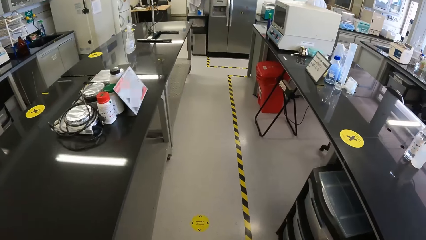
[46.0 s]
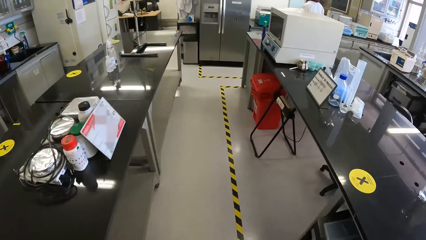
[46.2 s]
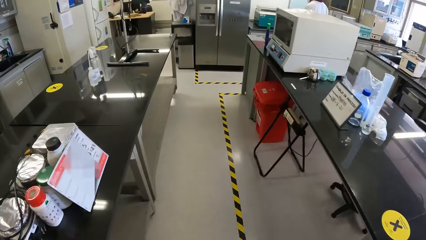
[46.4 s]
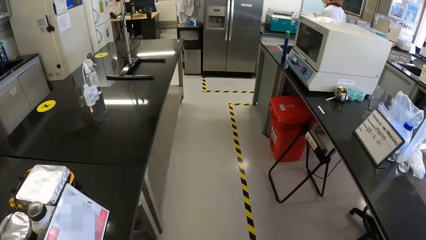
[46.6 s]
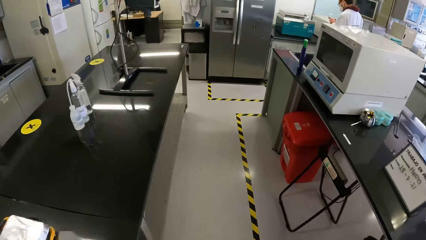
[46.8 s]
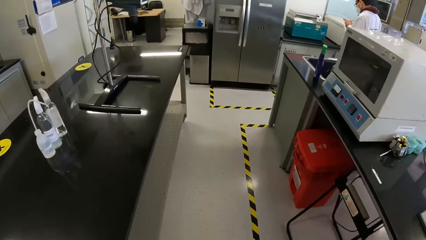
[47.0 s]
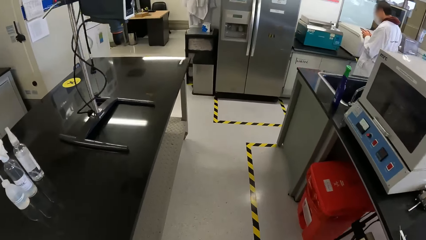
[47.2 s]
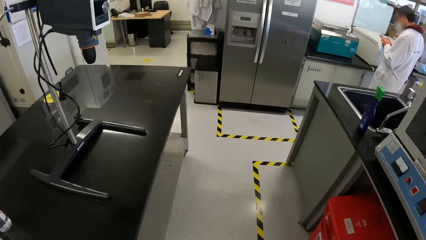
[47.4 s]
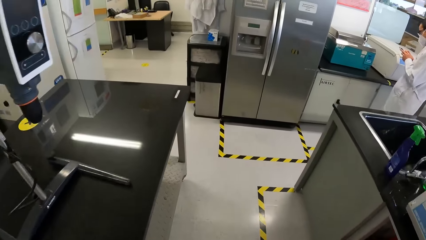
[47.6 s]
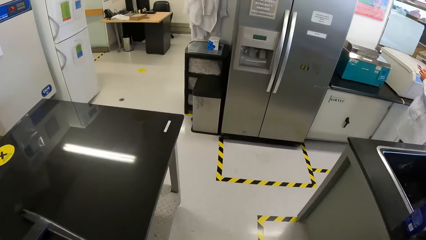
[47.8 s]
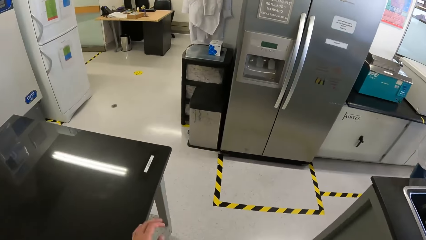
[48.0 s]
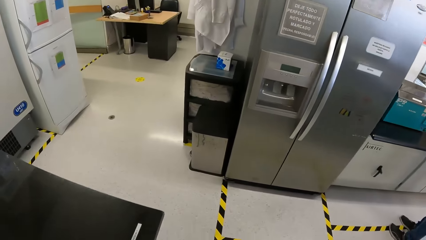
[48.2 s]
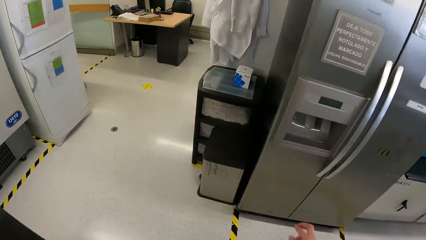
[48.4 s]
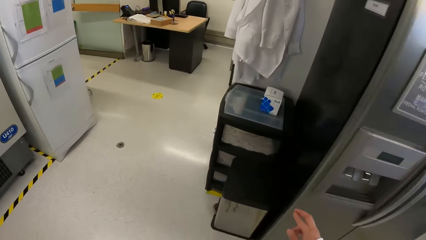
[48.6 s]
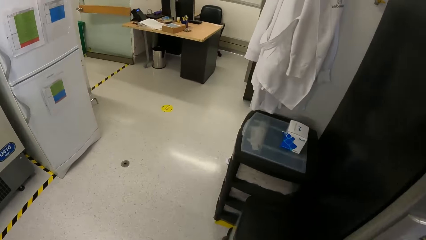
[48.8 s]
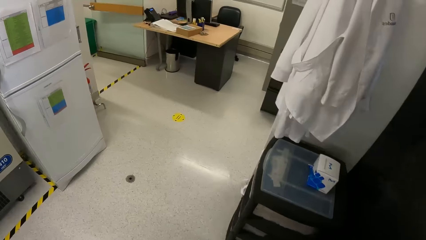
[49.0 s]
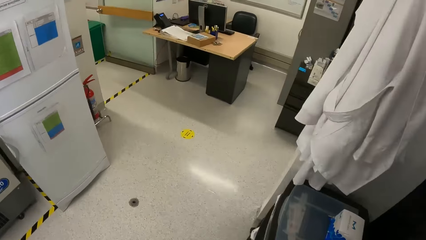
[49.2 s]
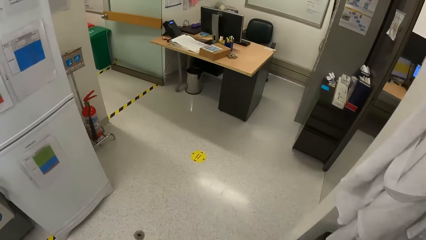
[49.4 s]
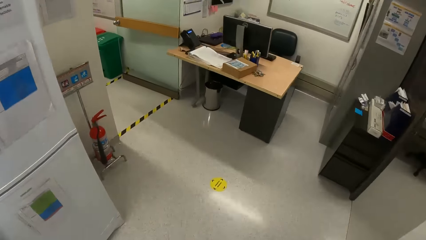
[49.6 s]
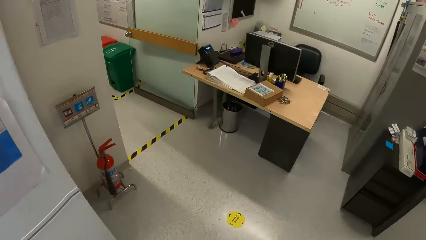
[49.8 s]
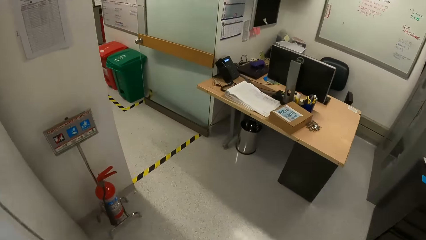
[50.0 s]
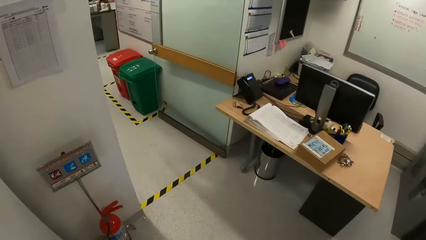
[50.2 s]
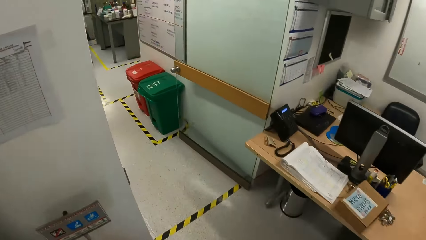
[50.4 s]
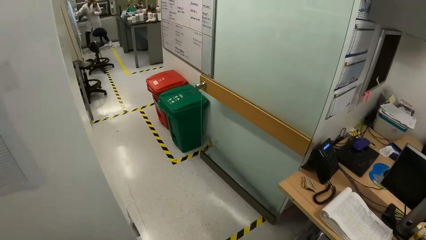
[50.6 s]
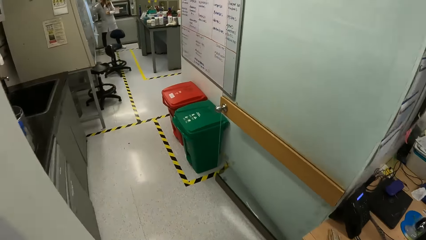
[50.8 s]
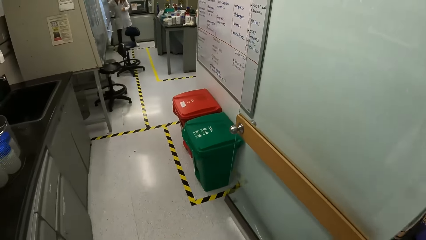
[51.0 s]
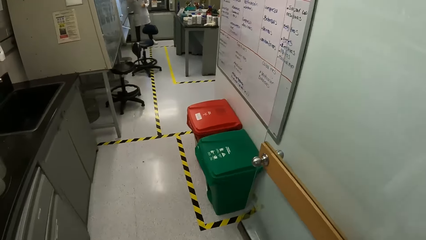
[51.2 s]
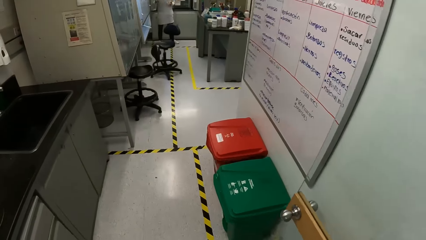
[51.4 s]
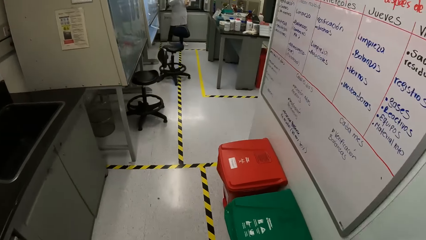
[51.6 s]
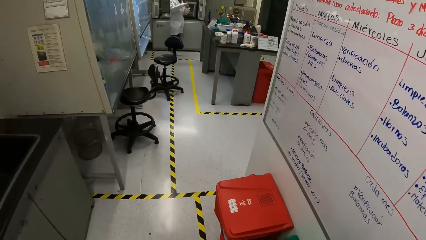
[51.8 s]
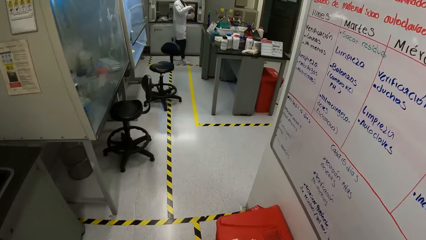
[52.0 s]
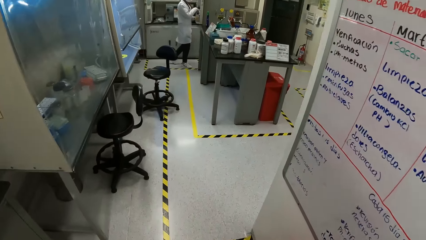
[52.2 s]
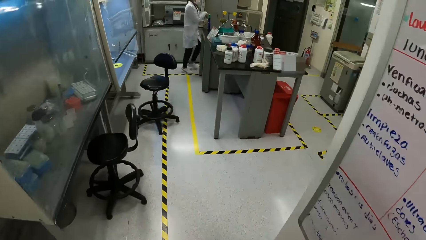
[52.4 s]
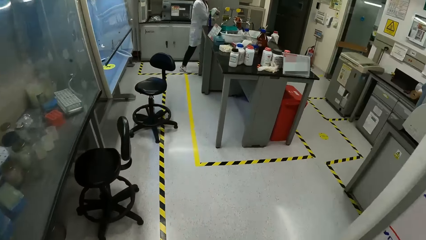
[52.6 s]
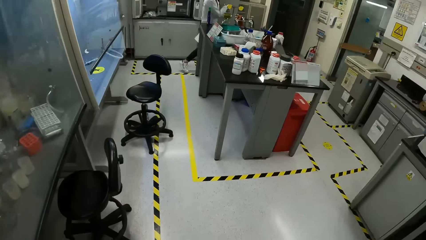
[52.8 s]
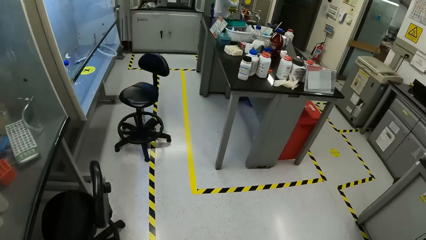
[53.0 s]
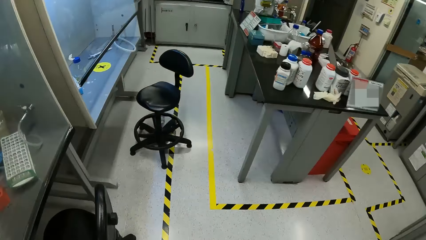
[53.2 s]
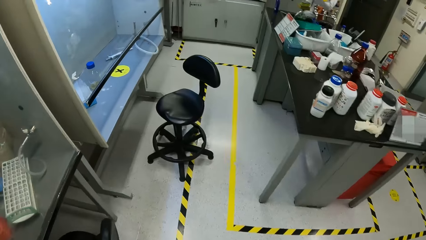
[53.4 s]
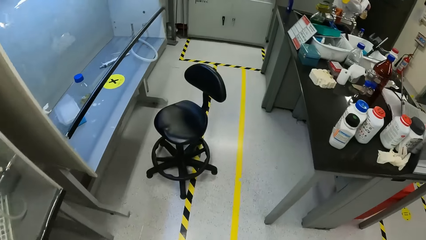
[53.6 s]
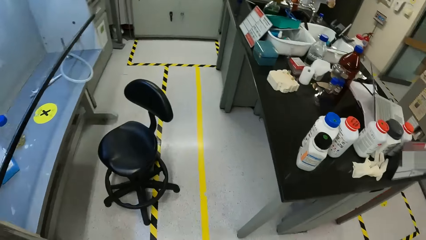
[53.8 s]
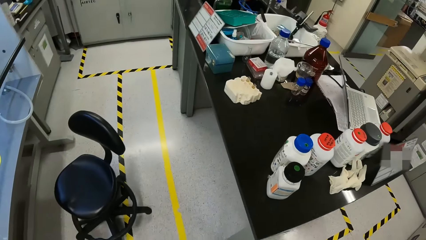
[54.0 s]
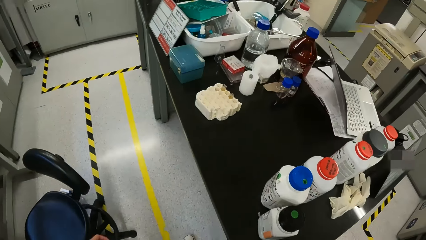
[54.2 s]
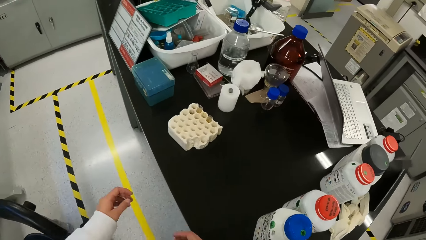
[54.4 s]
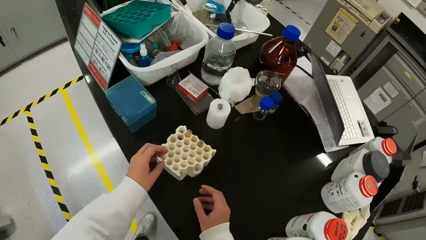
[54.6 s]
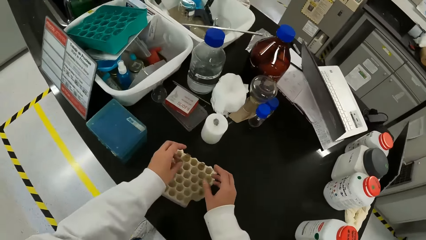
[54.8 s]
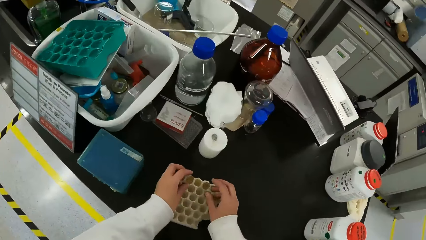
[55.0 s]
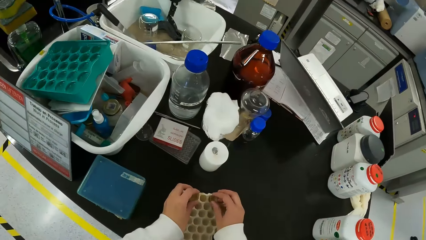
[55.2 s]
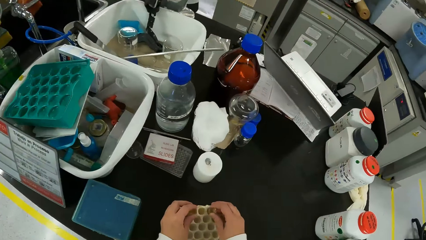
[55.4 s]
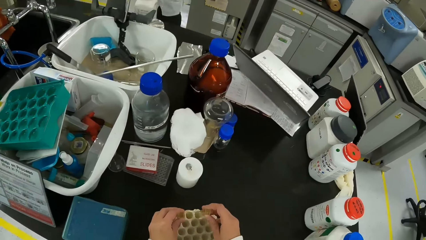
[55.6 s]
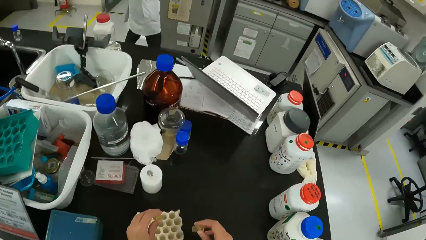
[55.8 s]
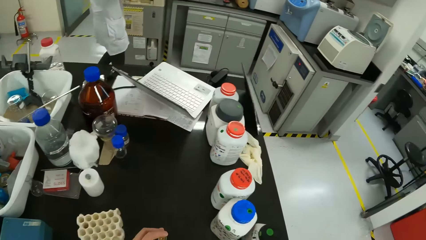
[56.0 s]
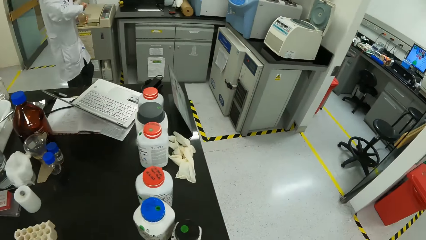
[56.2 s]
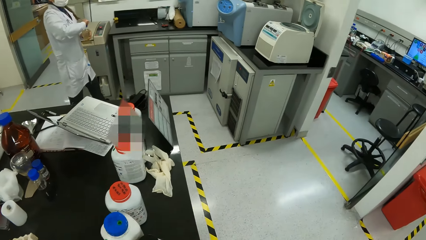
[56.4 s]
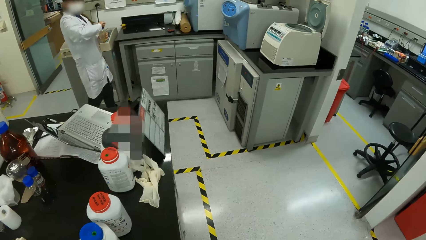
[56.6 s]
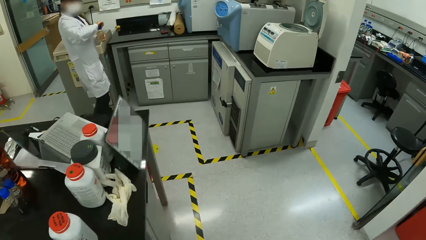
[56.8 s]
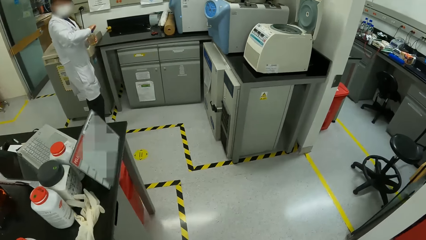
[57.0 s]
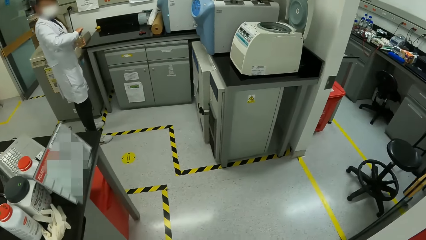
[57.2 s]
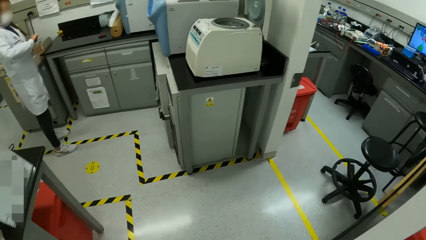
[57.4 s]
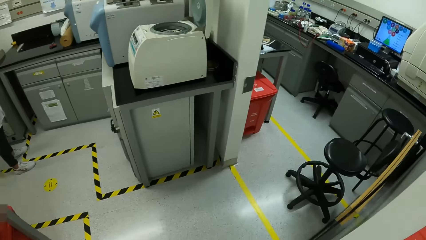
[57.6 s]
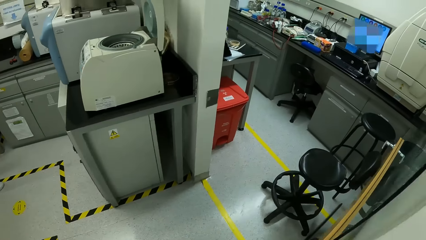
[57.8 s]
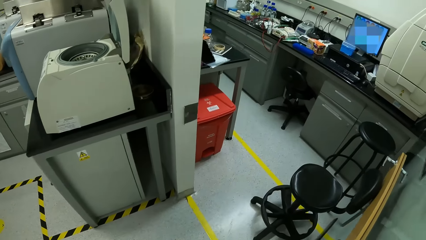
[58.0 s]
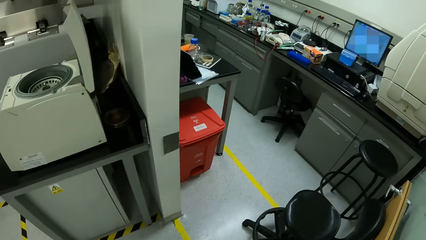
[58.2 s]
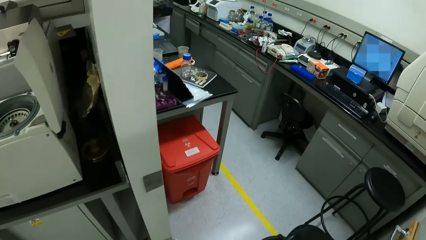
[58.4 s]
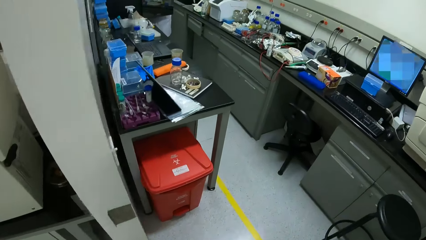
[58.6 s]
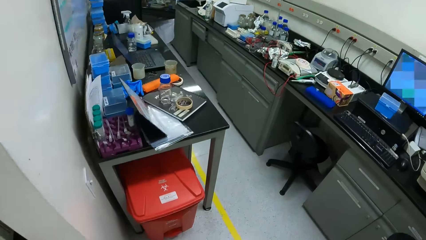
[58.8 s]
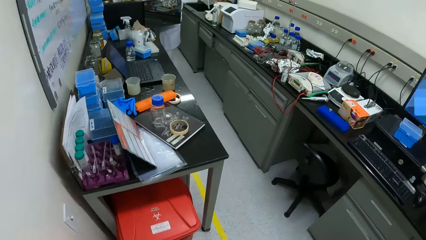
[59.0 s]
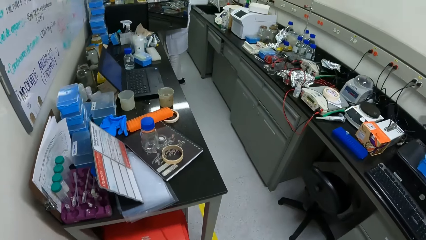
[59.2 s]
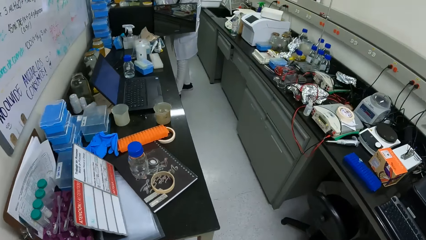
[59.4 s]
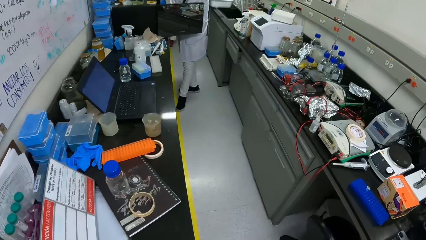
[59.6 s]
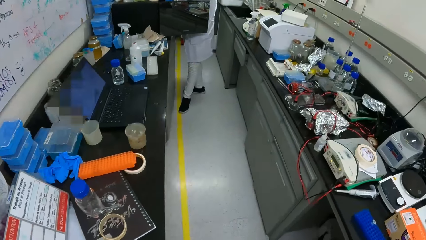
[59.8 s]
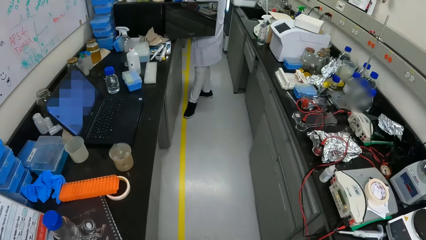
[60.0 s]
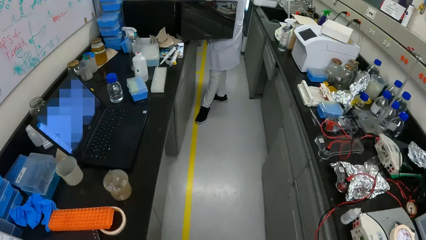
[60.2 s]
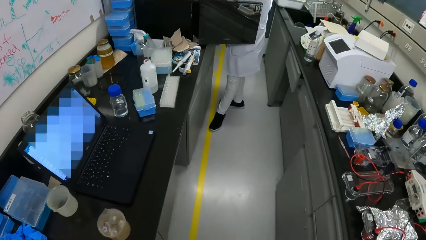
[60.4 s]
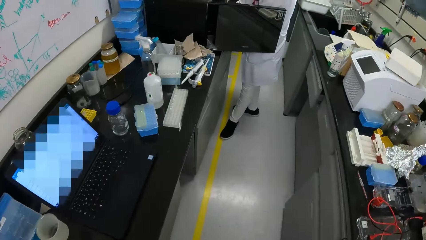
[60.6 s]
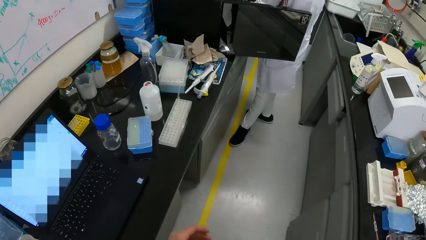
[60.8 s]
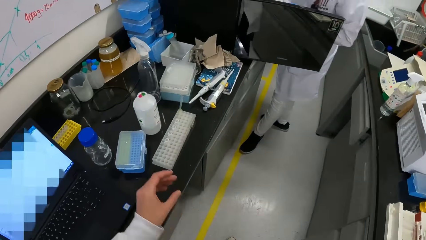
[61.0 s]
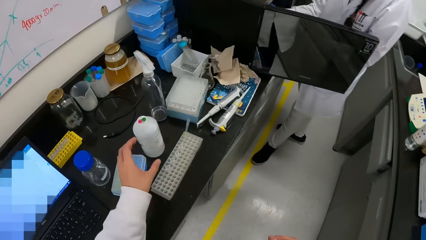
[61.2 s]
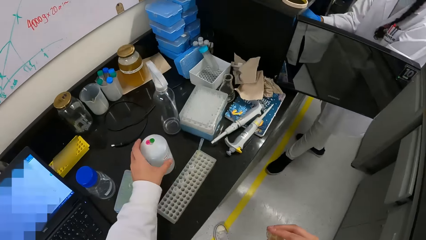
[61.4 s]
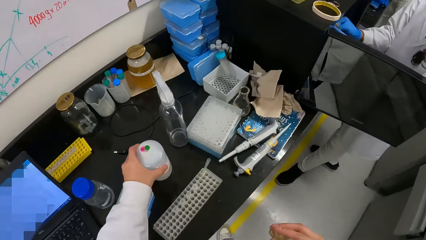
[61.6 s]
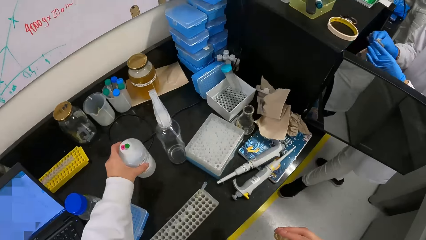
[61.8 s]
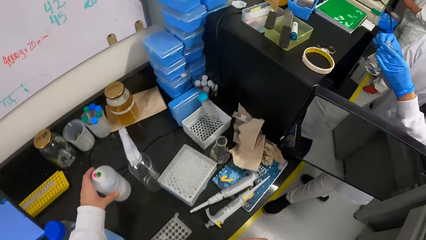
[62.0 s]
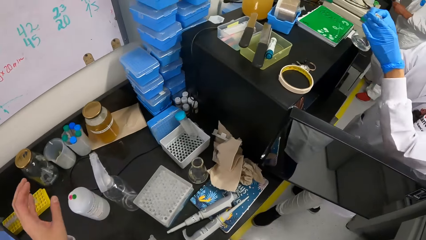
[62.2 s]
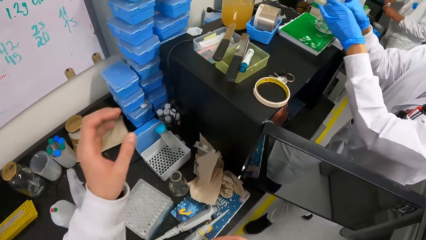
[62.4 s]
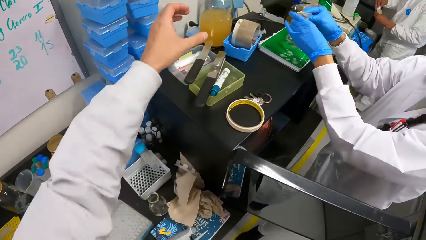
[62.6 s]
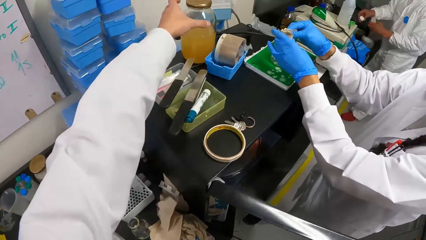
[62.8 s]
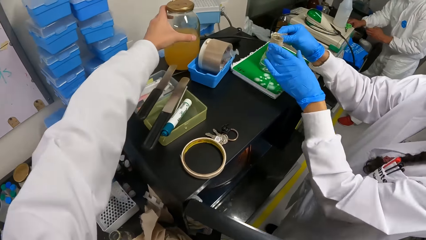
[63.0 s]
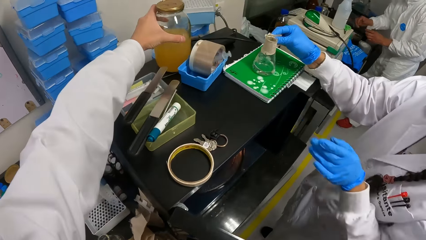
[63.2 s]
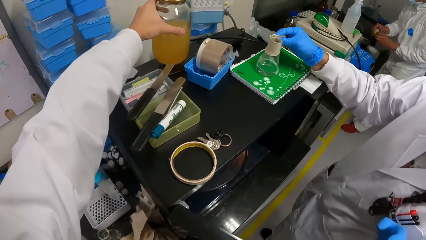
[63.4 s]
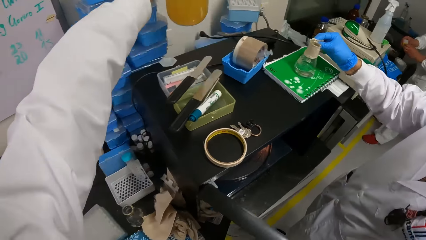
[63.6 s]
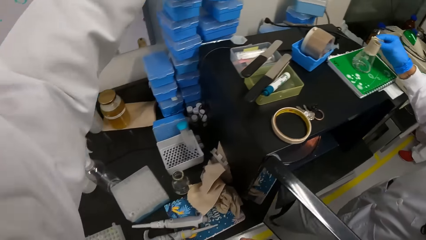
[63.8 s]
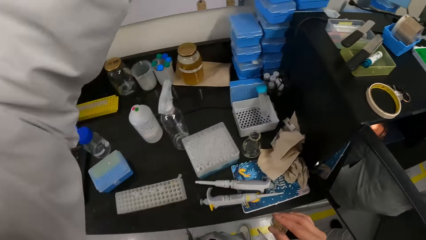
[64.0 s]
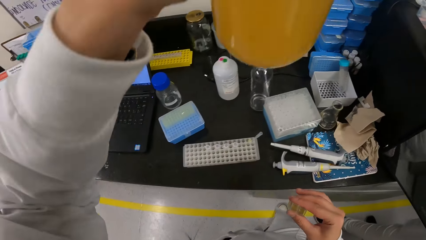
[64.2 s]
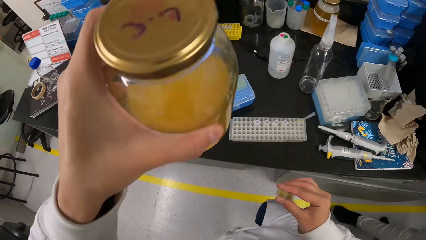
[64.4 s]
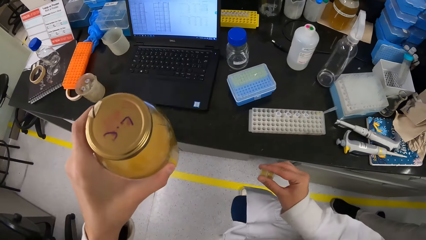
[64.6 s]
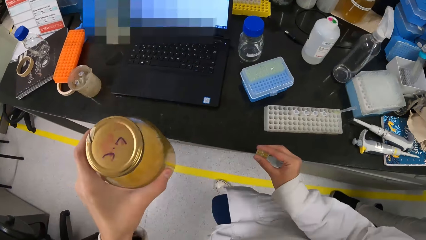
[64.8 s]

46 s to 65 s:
The camera wearer takes a test tube from a test tube rack on a table with both hands. He walks around. He adjusts a bottle on the table with his left hand. He takes another bottle from a cabinet with his left hand.
